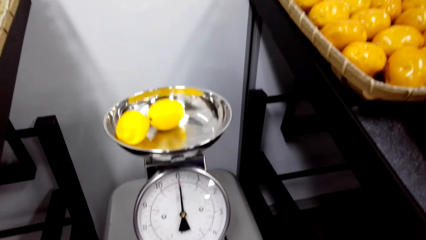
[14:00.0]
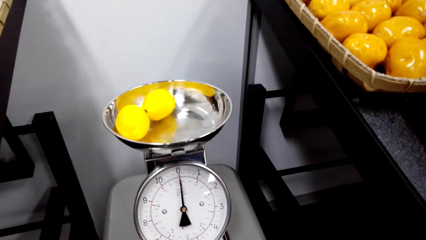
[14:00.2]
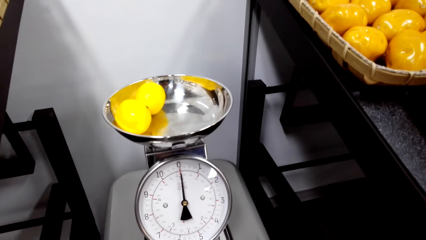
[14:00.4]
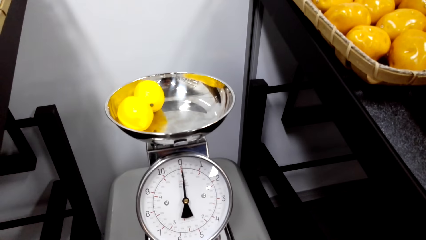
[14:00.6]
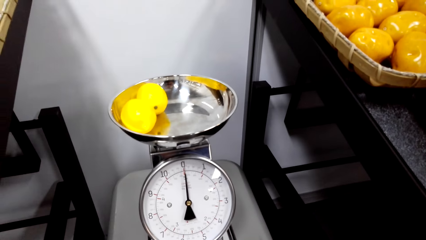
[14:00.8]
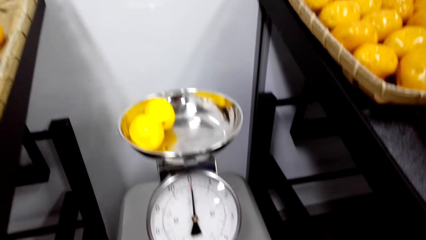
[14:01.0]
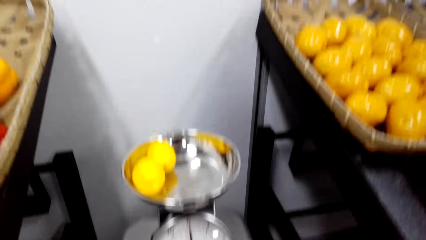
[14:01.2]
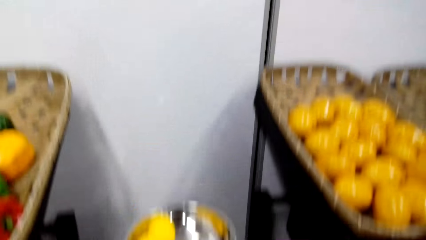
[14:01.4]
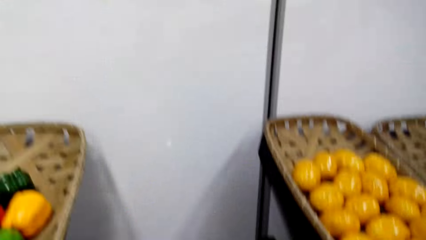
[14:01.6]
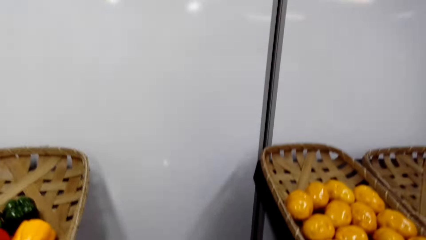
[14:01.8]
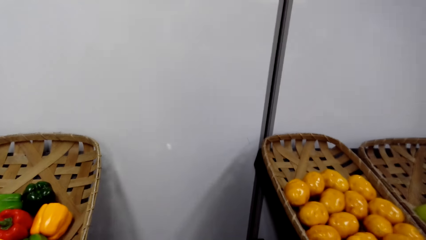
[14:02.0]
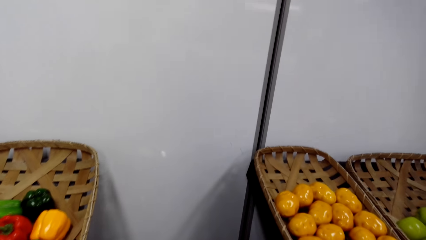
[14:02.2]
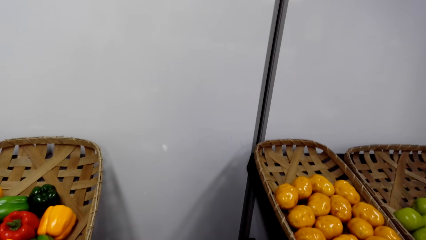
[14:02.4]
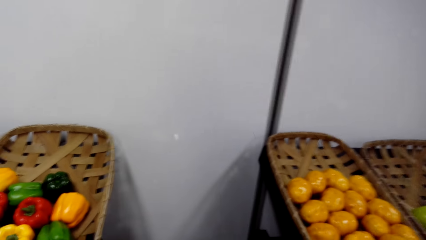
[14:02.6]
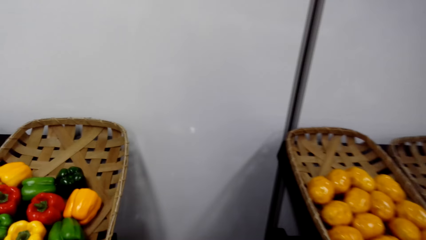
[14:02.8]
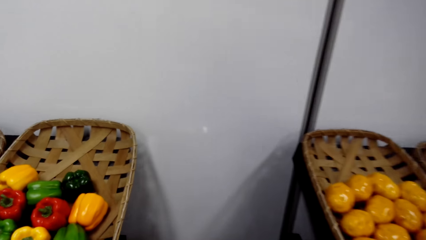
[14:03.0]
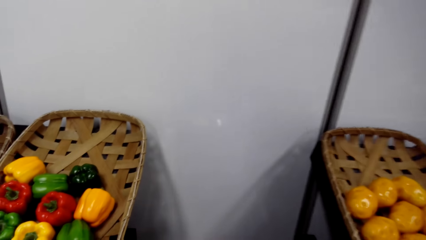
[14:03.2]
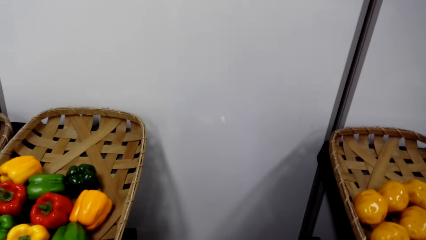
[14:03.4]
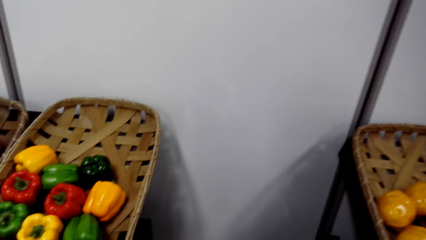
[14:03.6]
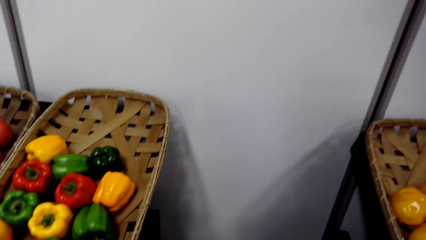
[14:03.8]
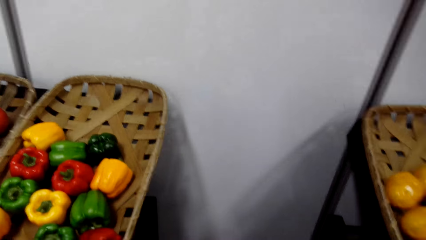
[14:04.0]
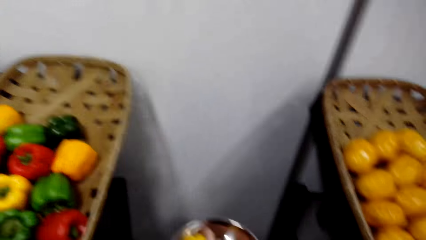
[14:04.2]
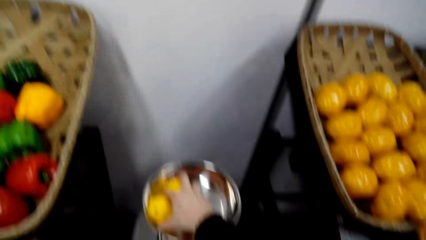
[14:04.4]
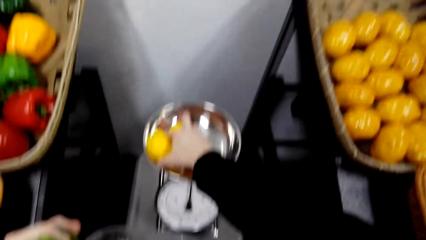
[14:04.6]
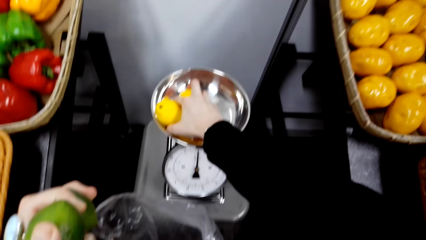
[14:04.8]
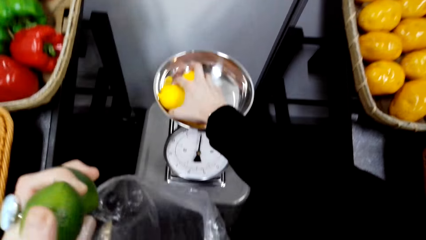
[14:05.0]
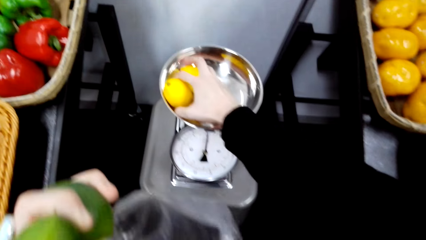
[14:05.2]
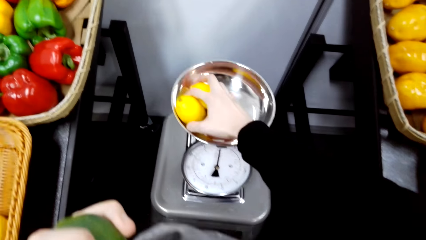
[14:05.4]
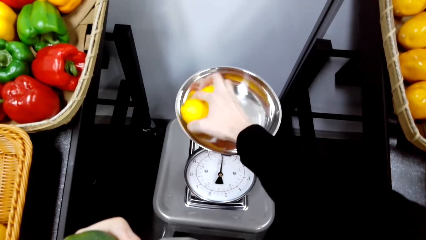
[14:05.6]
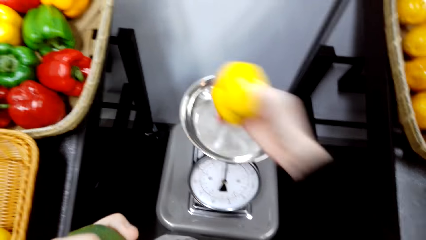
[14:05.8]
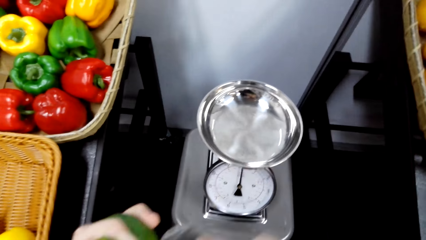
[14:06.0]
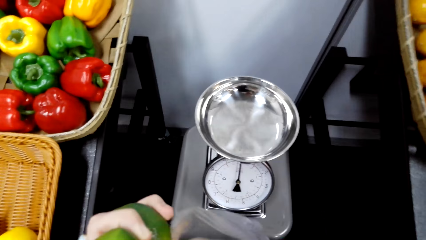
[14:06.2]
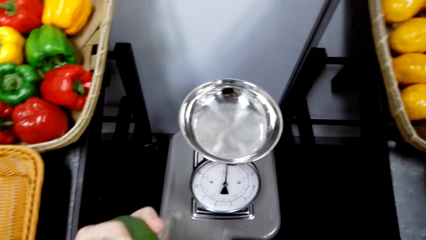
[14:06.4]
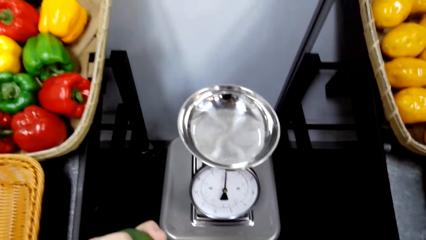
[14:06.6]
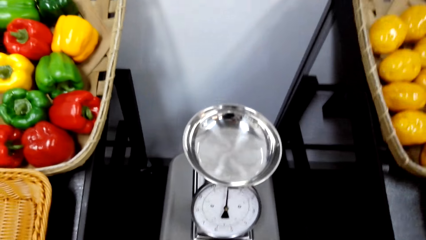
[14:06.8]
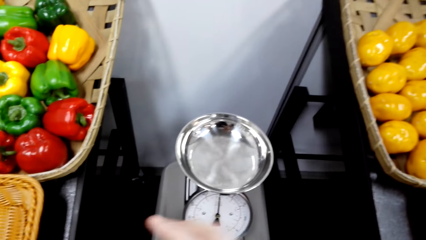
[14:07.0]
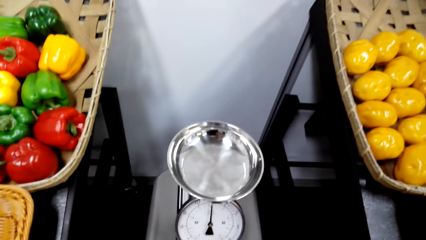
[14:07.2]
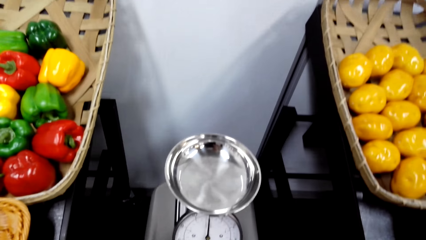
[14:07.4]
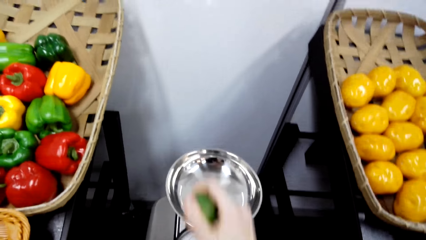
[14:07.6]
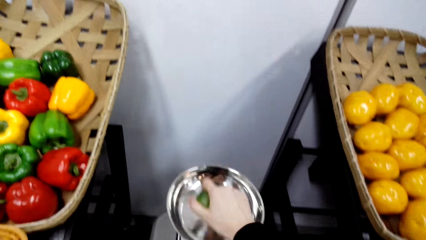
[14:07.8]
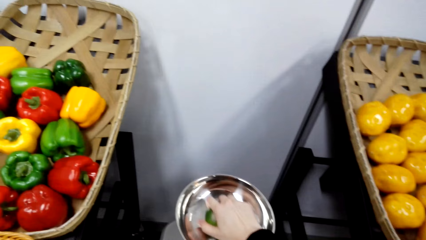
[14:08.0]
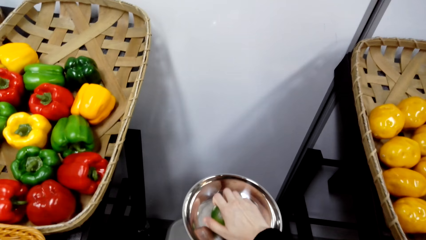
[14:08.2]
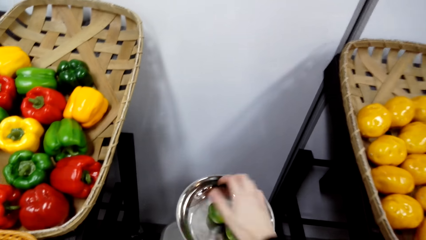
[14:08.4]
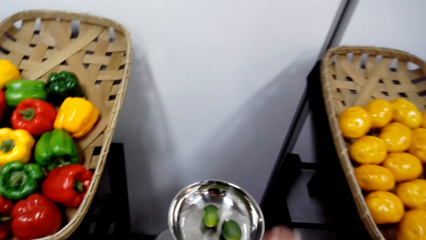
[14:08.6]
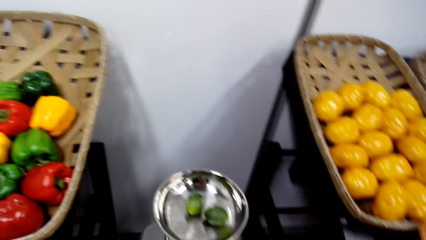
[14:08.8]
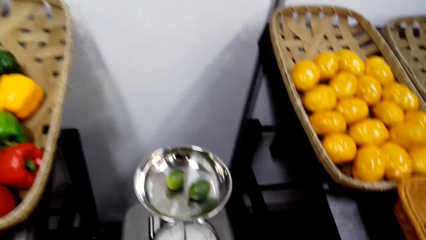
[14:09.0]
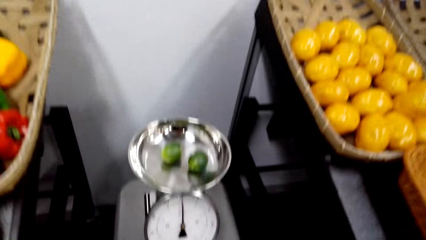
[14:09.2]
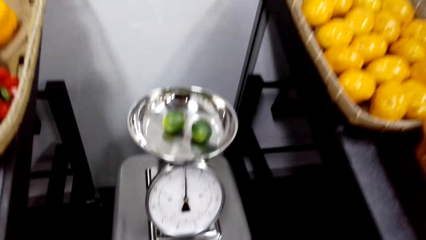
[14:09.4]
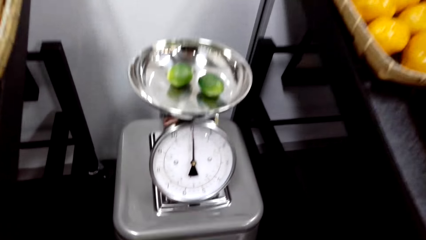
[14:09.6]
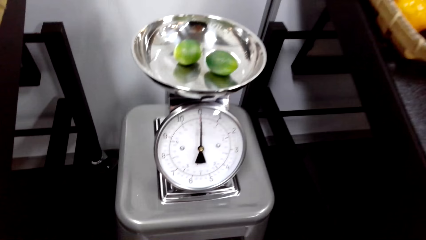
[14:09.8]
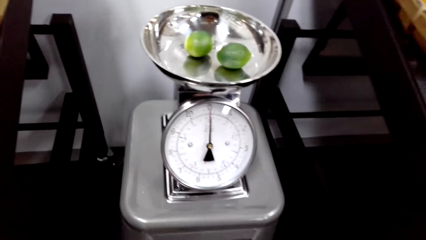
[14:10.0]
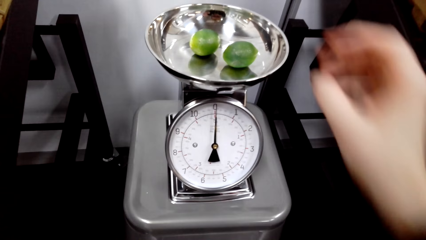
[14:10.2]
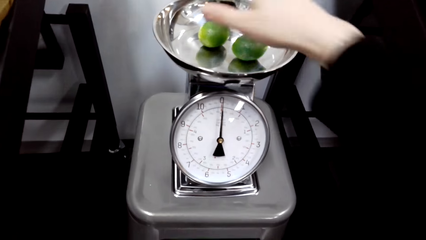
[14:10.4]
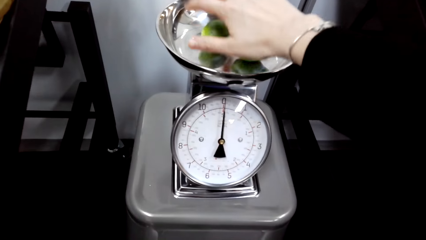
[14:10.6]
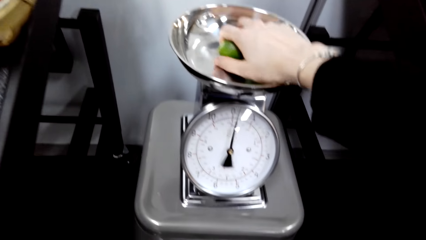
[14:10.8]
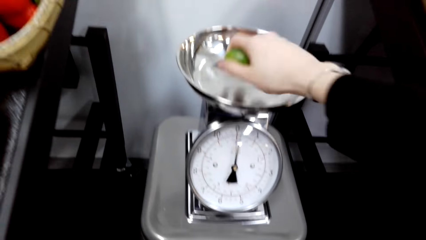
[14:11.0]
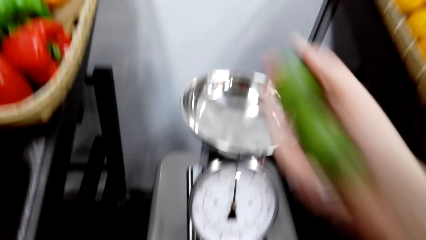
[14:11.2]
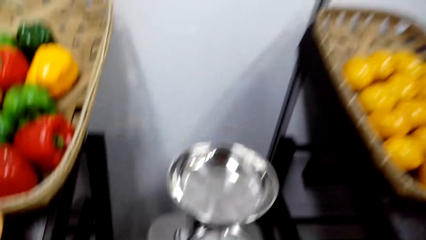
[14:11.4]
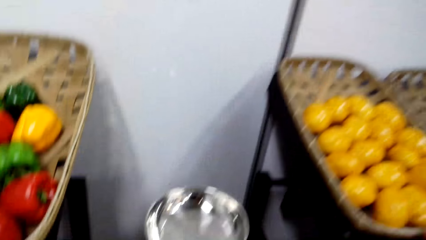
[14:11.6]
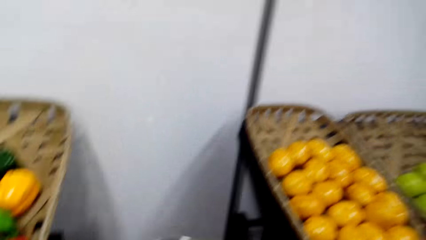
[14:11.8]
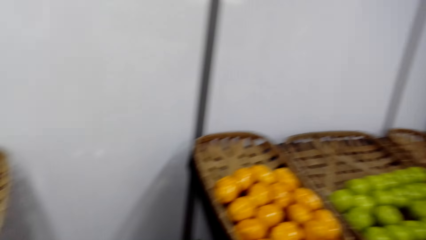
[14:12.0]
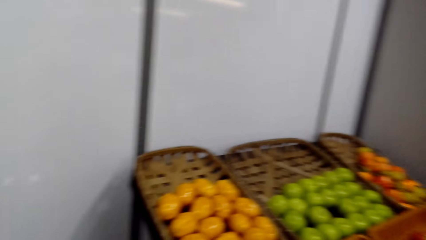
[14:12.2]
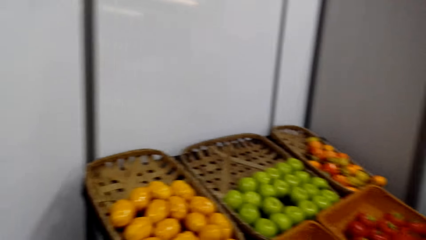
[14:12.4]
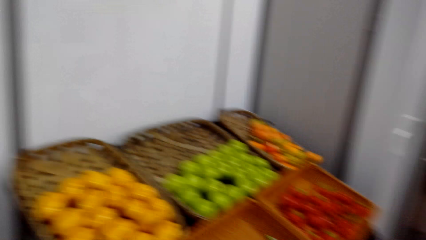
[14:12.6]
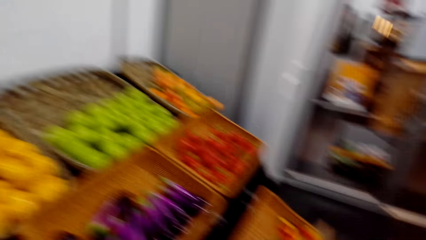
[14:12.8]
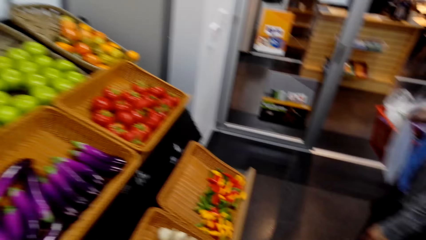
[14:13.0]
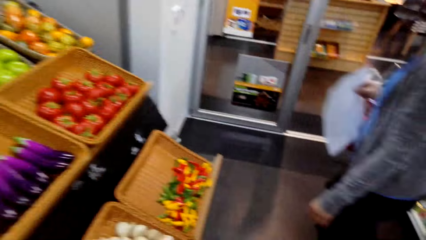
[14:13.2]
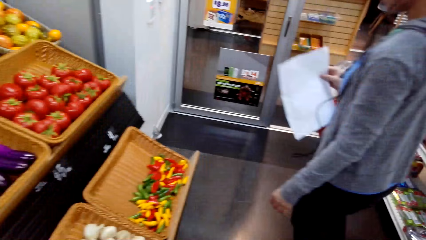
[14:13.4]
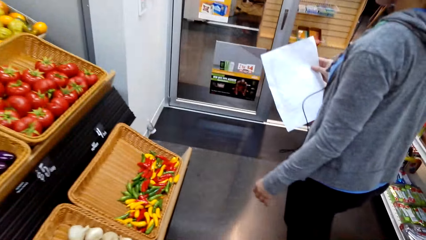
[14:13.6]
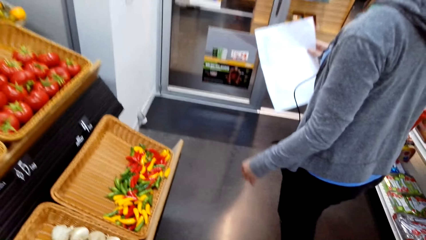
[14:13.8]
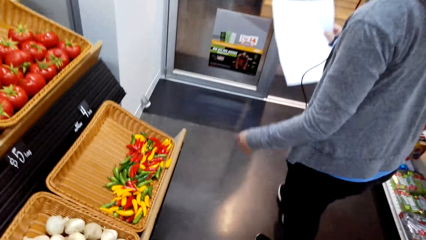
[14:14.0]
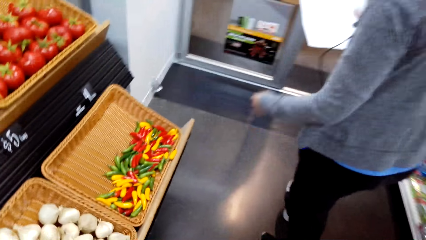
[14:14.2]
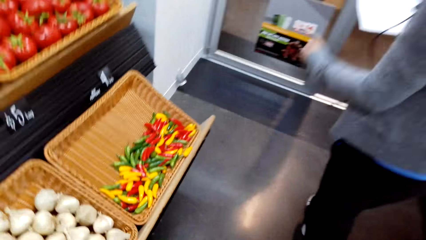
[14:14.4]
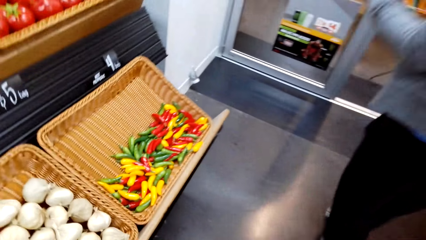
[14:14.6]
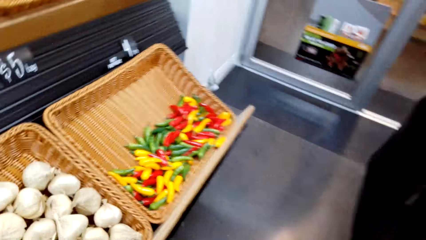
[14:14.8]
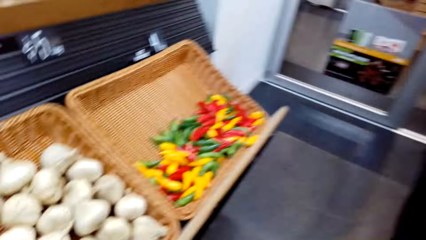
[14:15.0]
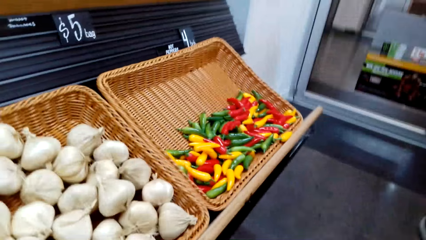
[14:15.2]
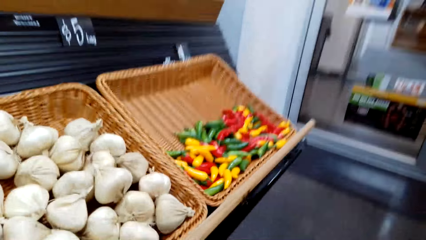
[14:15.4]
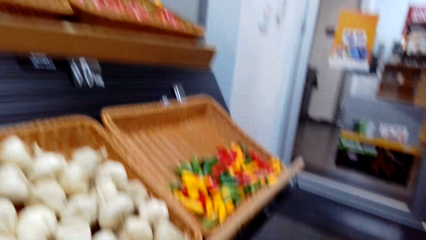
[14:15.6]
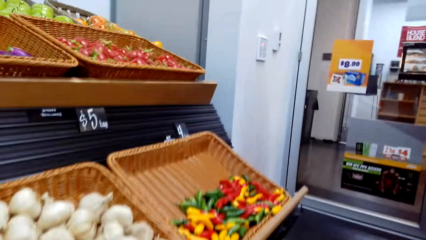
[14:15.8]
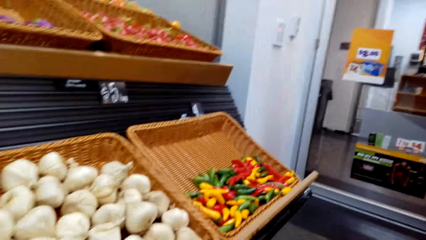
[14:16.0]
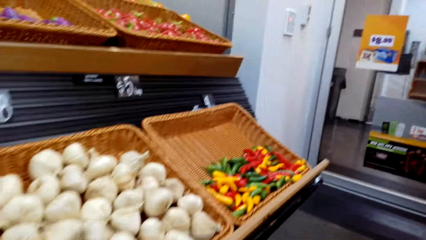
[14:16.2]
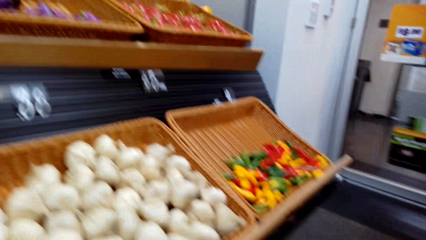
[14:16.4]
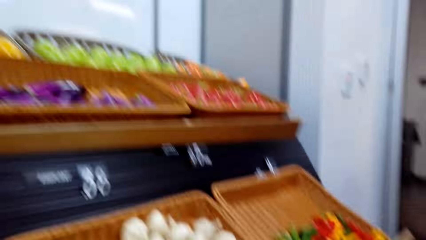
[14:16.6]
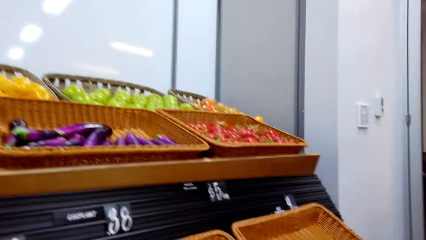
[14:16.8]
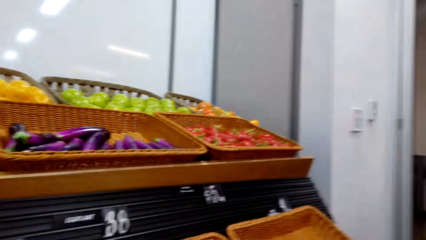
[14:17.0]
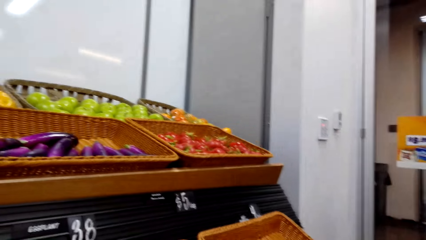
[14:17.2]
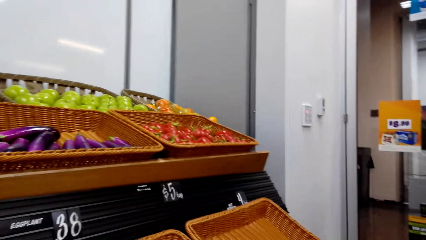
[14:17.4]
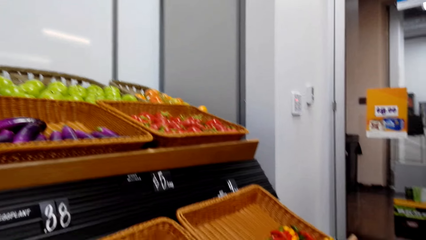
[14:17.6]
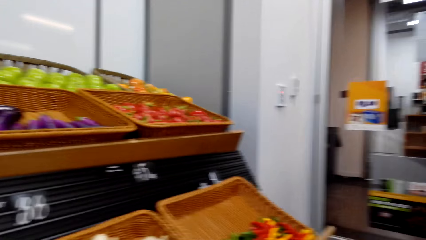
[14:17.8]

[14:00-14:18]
The camera wearer views the scale reading on the weight scale. They remove the yellow citrus from the weight scale. They put the yellow citrus in a plastic bag. They weigh two green citrus on the weight scale. They view the scale reading on the weight scale. They remove the two green citrus from the weight scale. They bend beside the garlic on the shelf.
